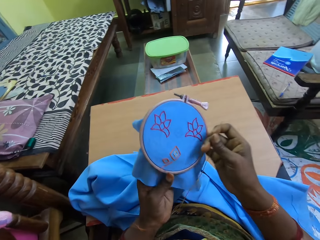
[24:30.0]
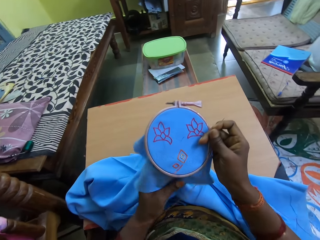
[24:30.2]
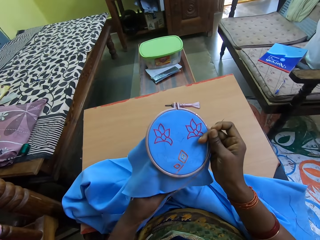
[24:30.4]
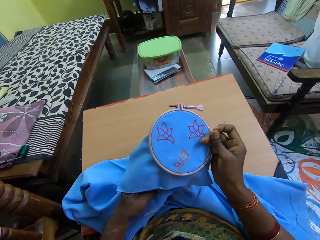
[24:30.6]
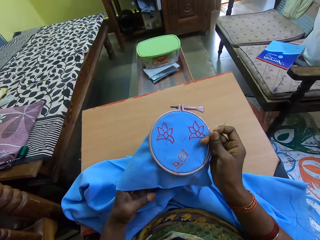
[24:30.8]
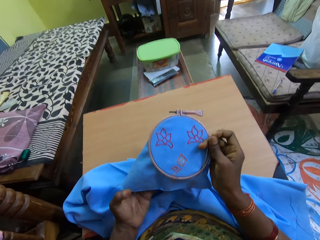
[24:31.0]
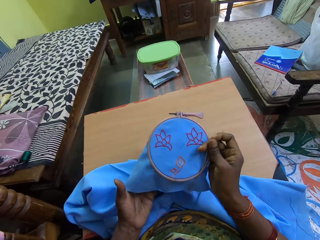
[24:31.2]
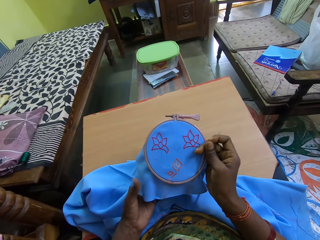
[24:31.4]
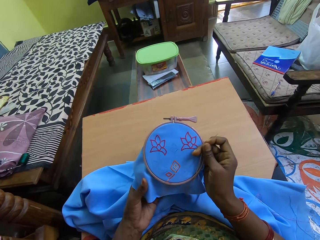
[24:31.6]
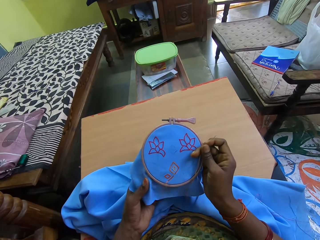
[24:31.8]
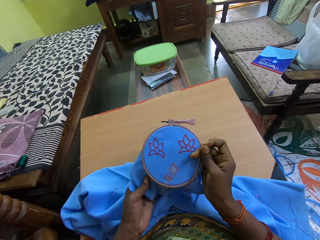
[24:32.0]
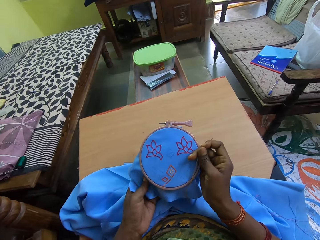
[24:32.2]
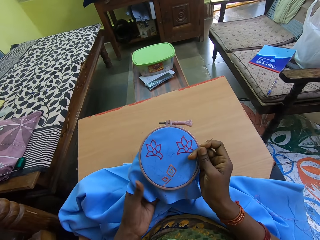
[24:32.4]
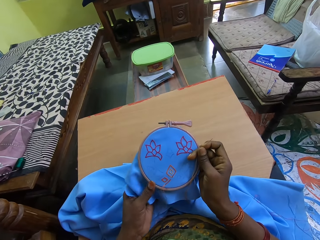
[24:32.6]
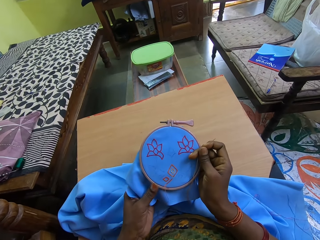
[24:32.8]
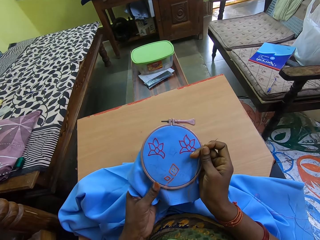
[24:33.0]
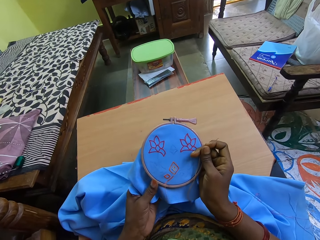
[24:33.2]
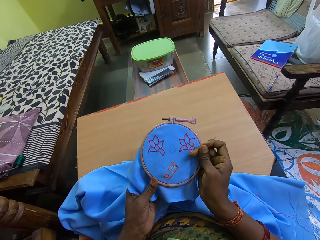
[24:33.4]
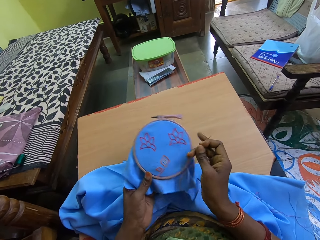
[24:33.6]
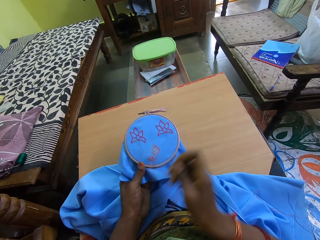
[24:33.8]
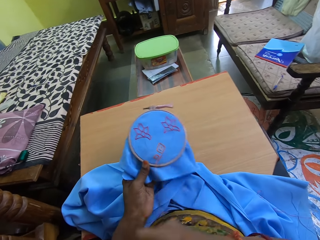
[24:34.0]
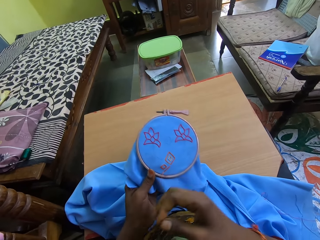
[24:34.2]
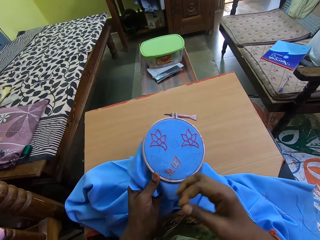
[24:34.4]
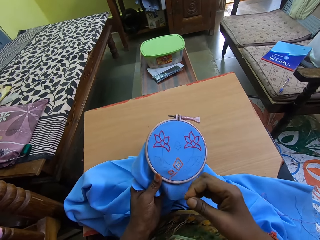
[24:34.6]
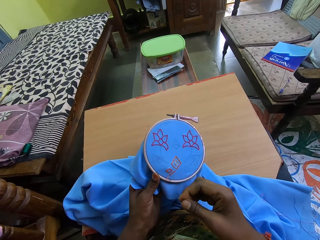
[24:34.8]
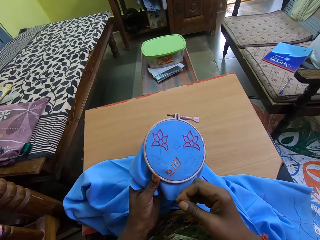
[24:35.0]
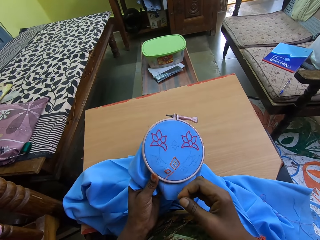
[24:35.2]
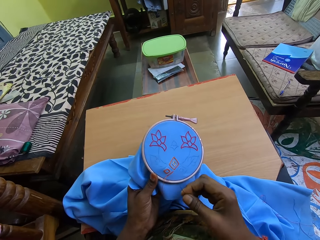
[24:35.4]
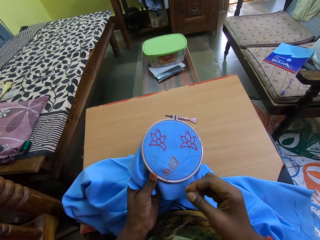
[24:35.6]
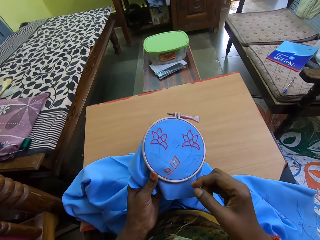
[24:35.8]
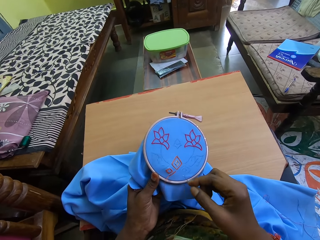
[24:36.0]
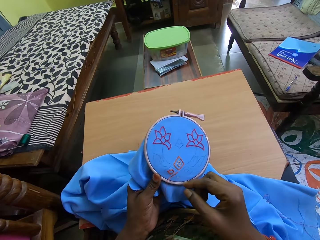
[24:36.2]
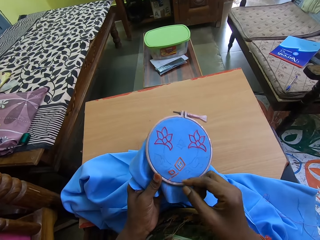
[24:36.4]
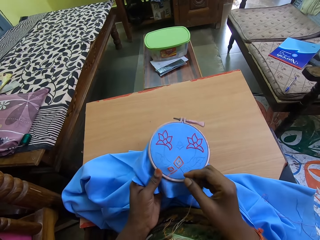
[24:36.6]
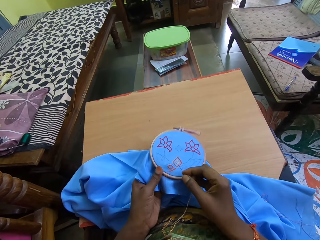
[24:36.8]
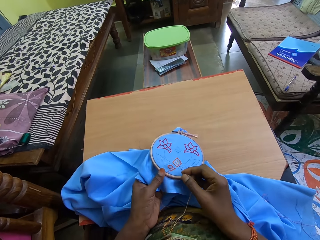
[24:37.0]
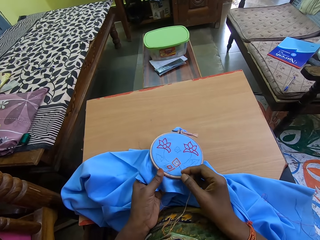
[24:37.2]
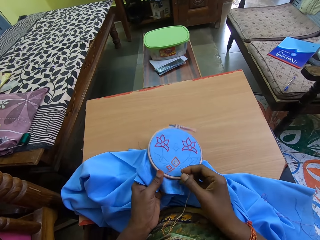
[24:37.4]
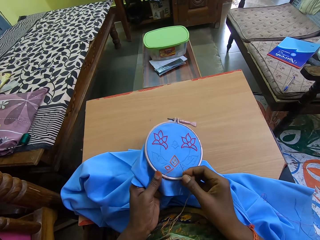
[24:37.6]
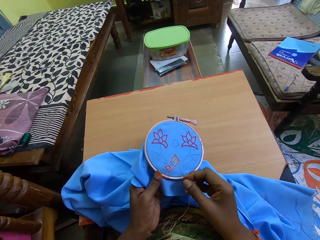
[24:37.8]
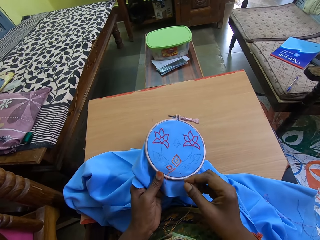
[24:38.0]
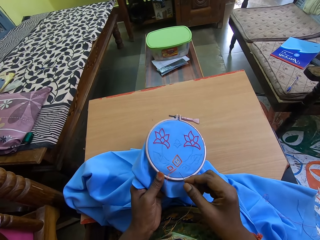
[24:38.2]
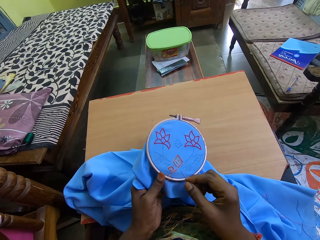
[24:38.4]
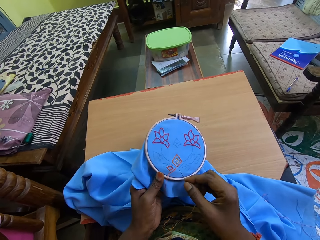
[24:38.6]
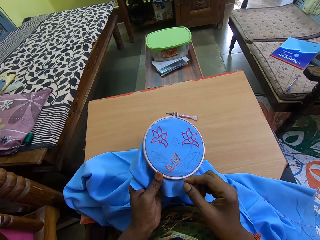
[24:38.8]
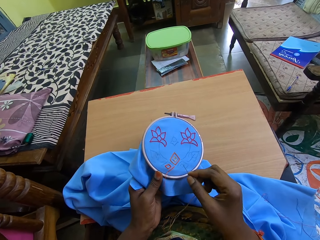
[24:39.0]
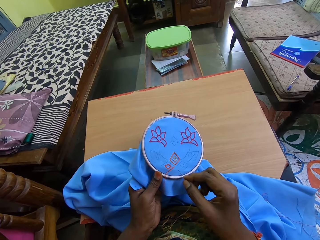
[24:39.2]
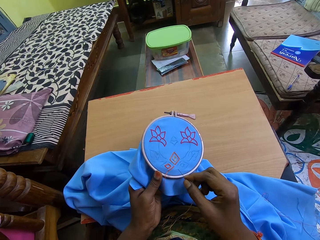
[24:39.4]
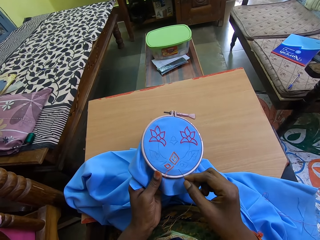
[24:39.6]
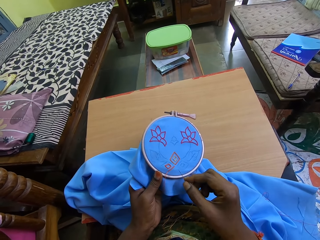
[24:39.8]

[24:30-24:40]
The camera wearer adjusts the fabric with her hands.

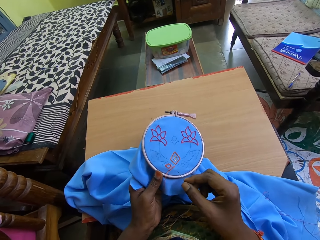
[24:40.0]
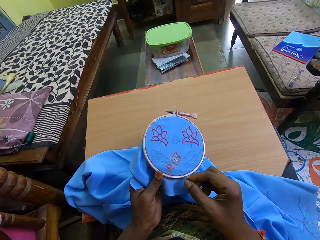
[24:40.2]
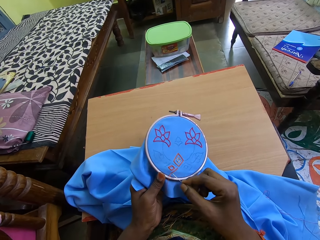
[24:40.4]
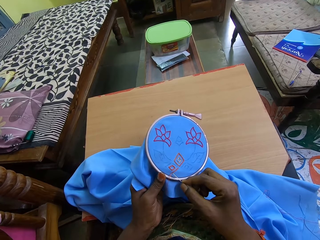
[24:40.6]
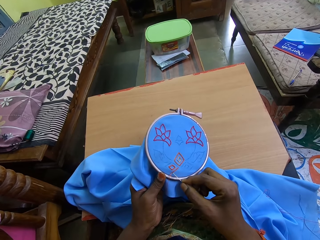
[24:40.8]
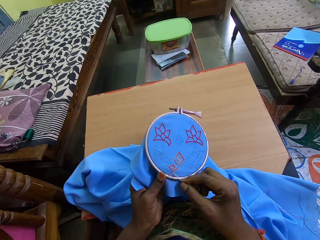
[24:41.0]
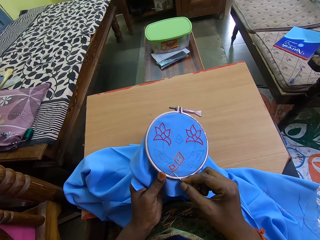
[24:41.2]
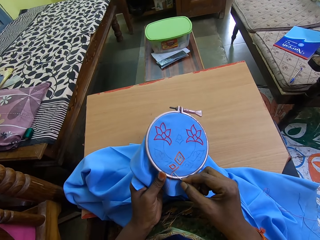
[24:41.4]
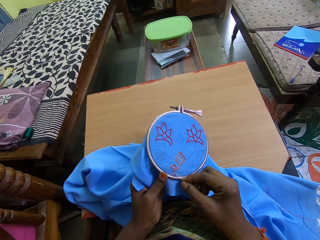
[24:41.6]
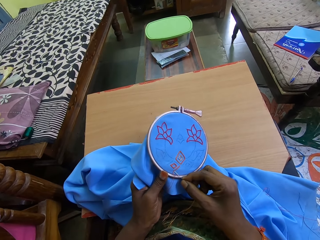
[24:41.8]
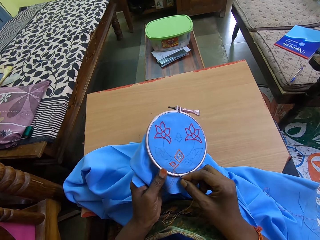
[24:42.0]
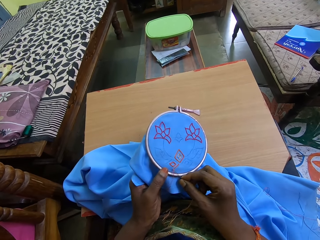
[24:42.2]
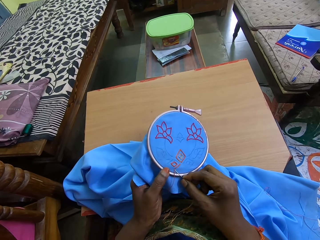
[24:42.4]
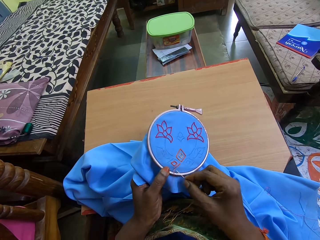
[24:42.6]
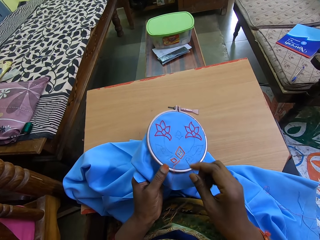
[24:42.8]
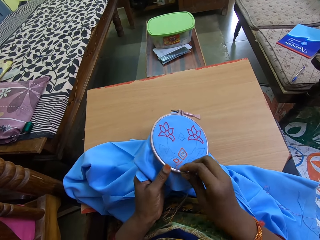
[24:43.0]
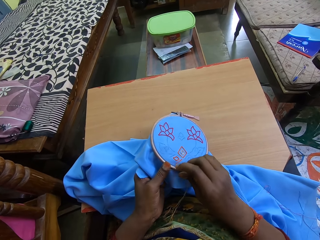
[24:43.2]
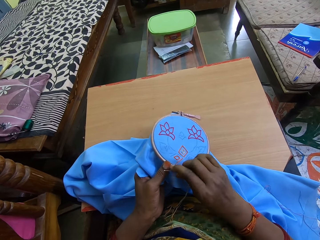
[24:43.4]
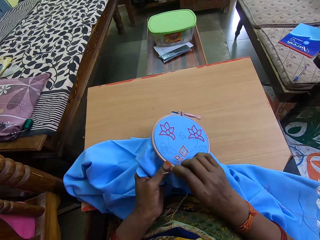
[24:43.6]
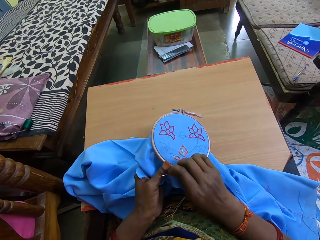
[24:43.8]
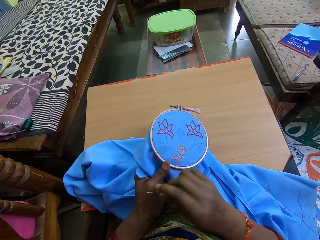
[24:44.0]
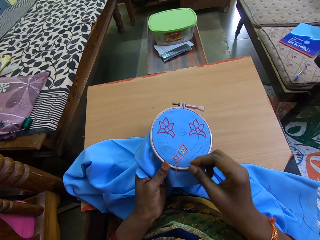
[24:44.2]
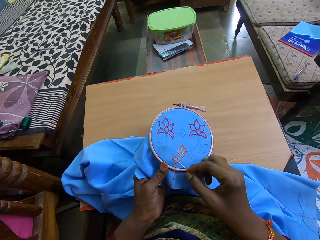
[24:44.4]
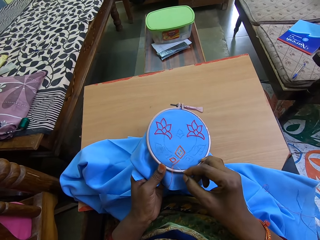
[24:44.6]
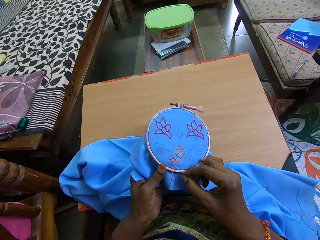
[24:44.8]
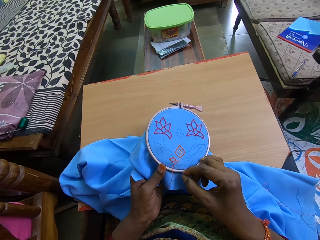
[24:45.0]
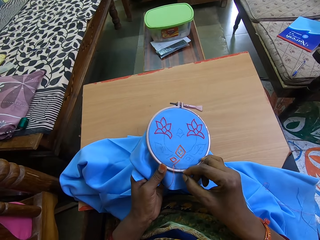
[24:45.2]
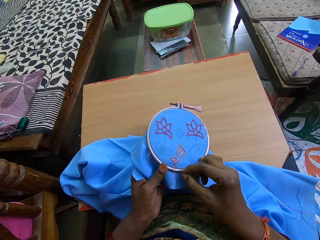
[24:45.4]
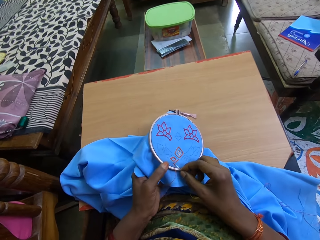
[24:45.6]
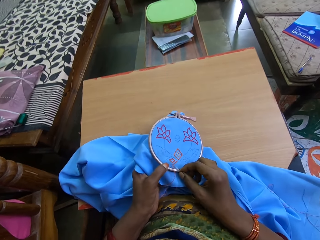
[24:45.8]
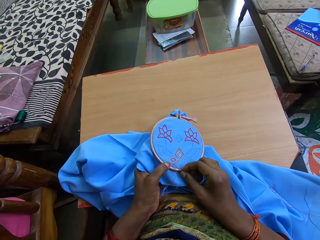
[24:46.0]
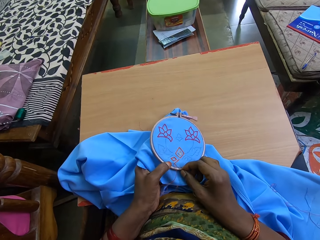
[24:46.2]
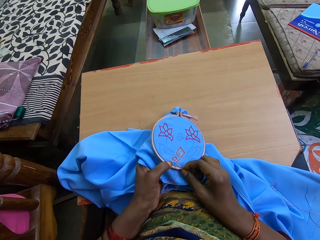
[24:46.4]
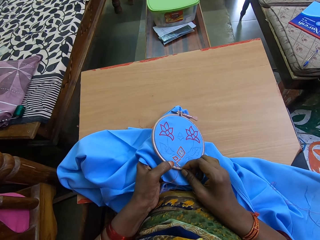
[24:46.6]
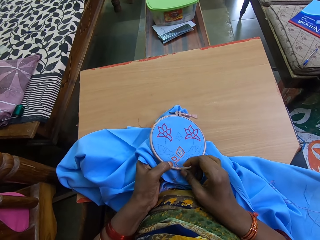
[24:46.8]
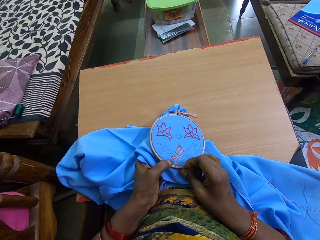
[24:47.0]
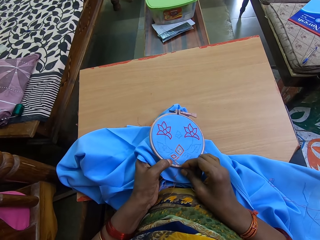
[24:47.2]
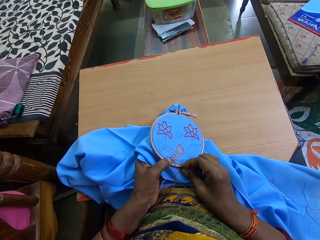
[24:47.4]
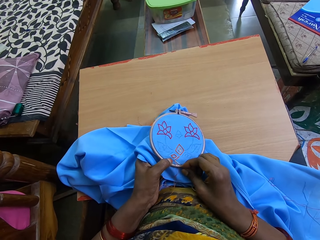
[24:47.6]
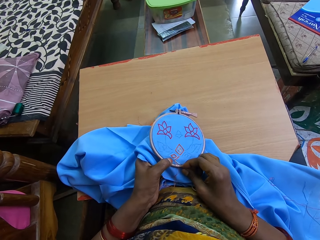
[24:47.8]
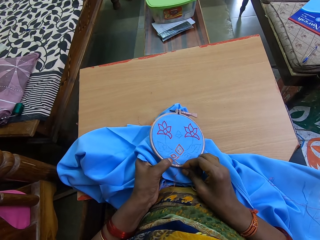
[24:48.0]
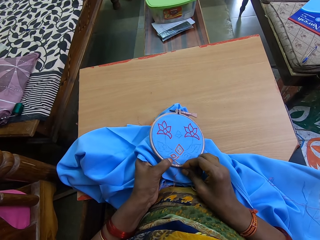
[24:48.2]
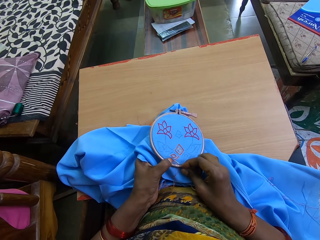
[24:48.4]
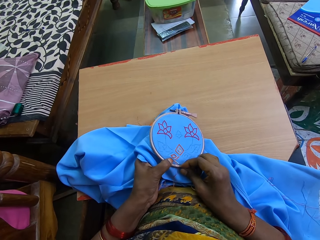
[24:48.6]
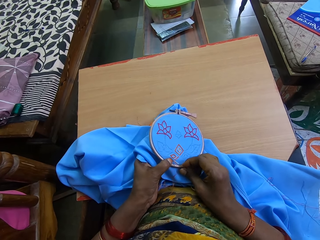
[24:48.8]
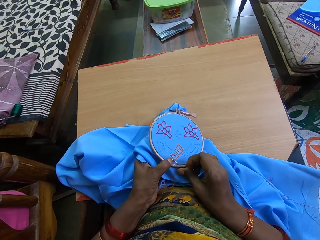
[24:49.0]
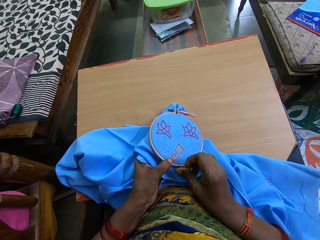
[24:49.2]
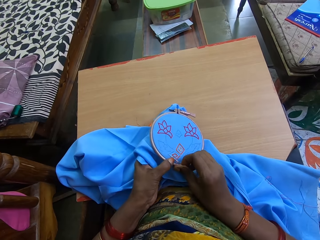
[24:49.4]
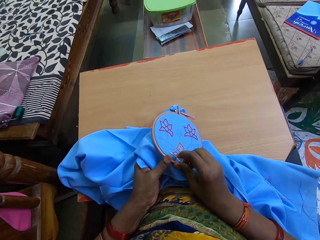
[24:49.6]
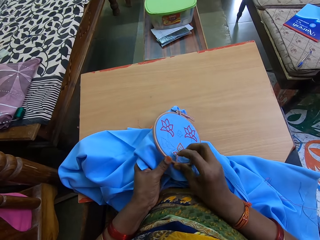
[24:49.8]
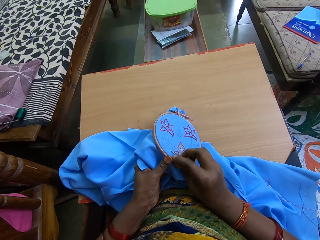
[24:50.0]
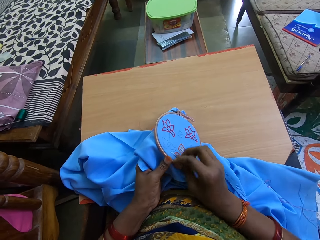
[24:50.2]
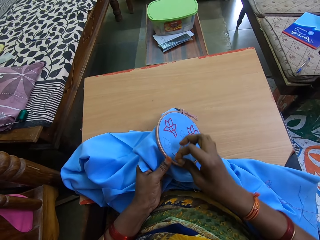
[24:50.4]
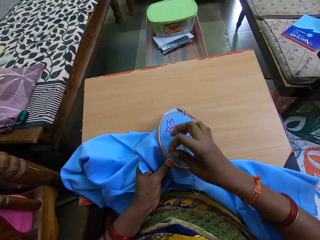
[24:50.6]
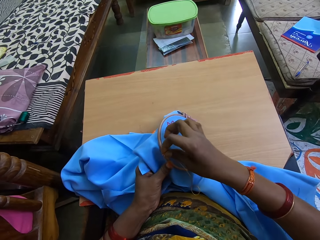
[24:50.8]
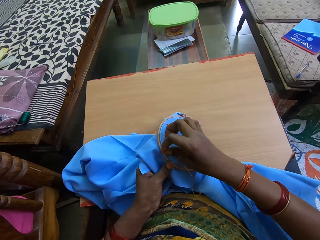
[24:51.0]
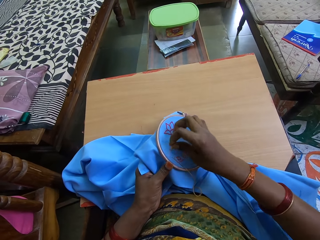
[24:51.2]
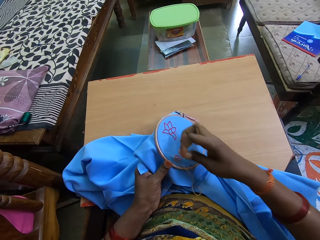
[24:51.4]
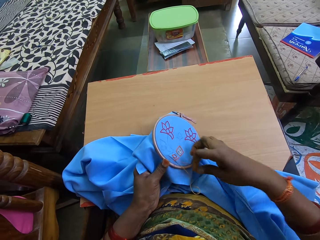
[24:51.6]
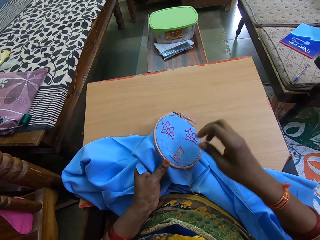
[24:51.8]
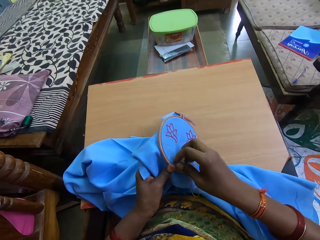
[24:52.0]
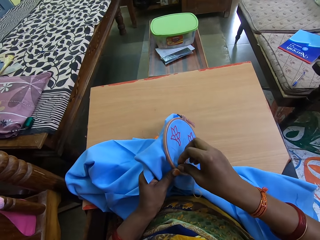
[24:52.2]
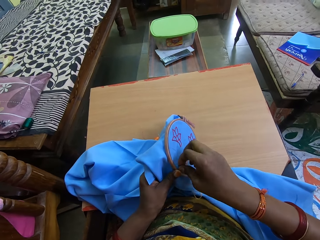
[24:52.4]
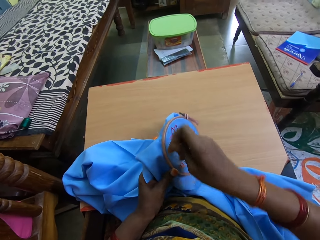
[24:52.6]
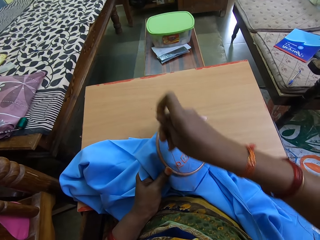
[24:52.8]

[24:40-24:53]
The camera wearer embroiders the fabric with the needle and thread in her right hand. She adjusts the thread with her right hand. She pulls the thread. She embroiders the fabric with the needle and thread in her right hand. She sews the cloth with the needle. She twists the thread on the needle.
